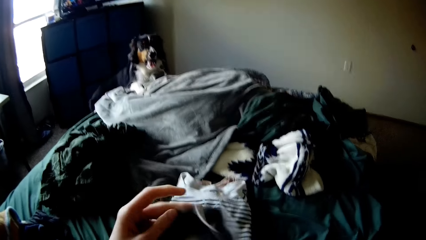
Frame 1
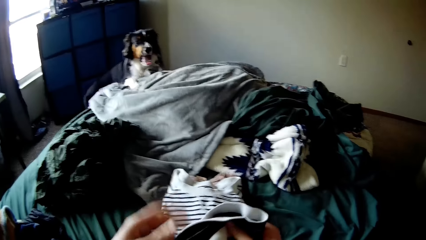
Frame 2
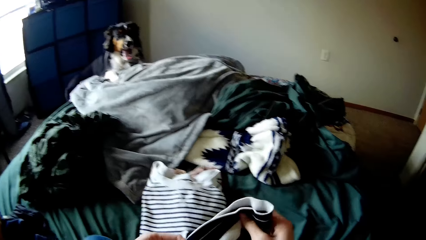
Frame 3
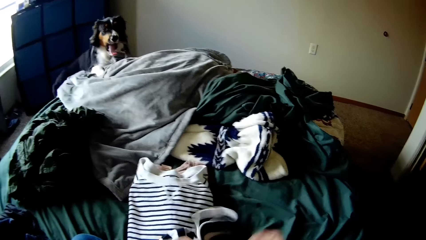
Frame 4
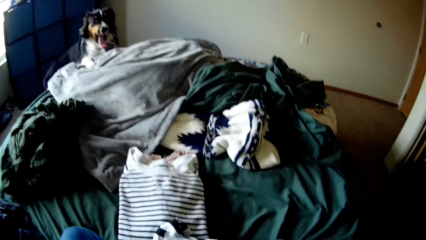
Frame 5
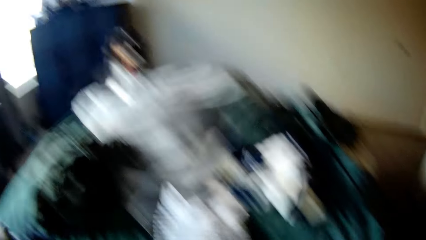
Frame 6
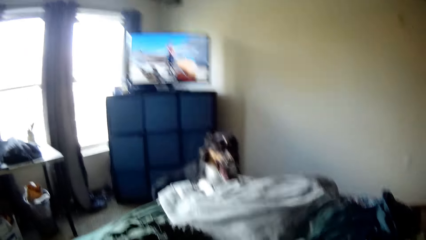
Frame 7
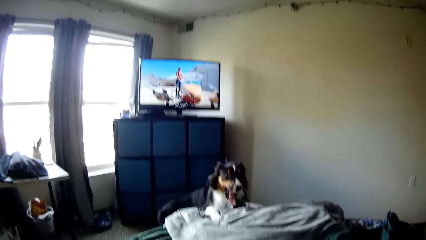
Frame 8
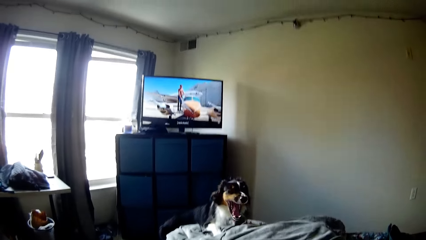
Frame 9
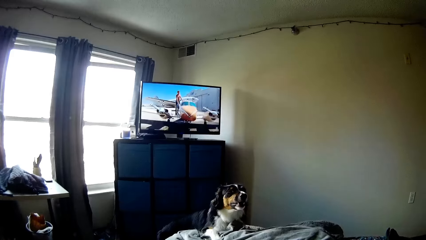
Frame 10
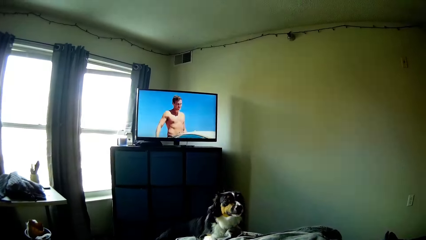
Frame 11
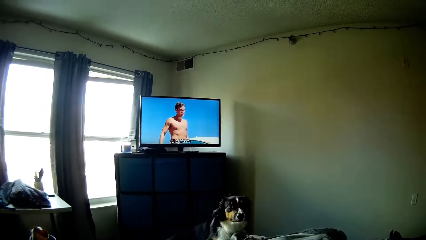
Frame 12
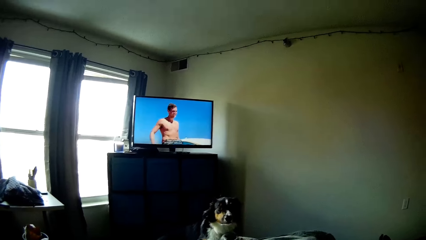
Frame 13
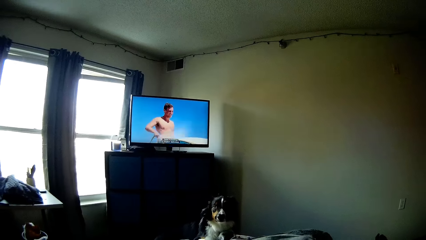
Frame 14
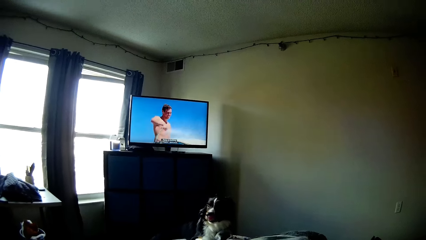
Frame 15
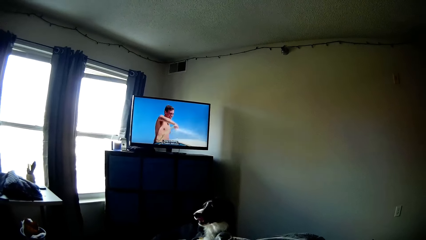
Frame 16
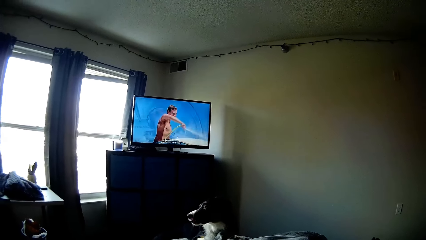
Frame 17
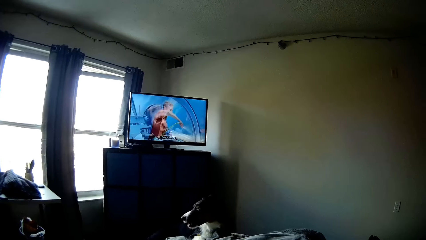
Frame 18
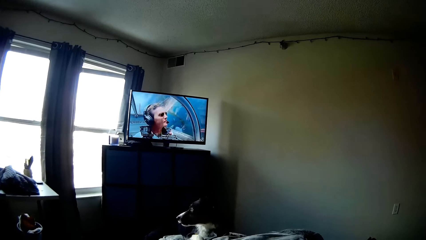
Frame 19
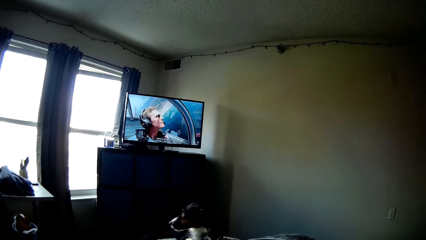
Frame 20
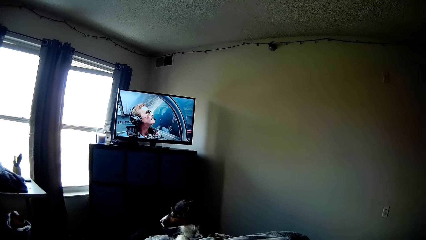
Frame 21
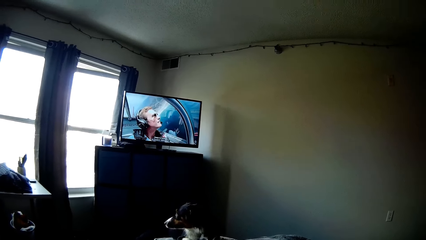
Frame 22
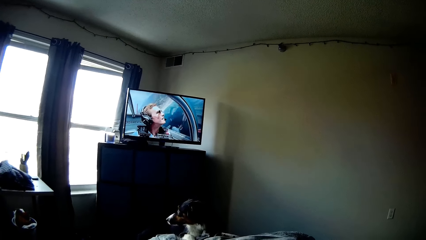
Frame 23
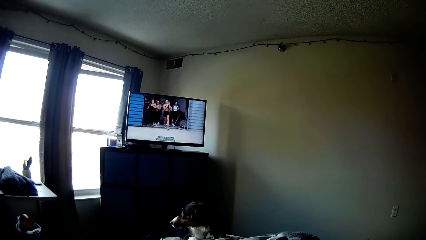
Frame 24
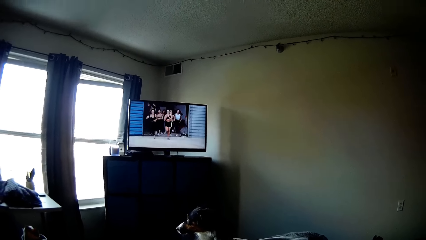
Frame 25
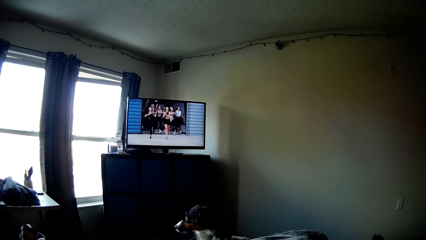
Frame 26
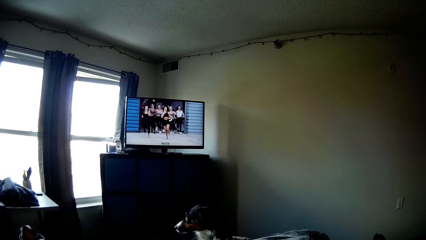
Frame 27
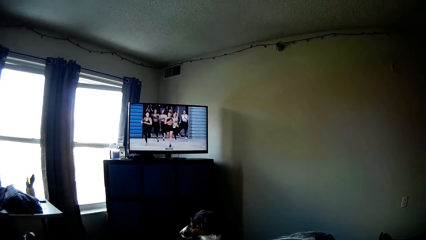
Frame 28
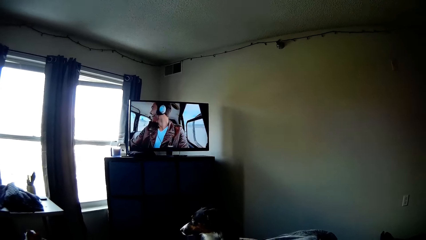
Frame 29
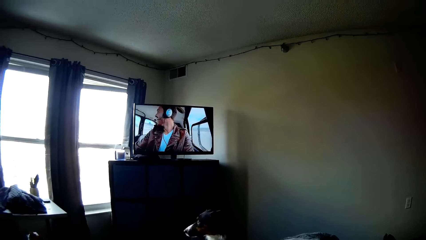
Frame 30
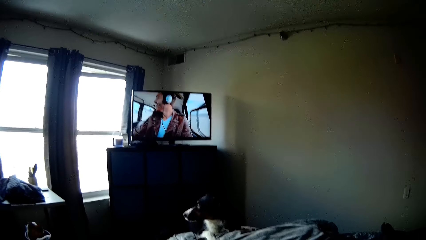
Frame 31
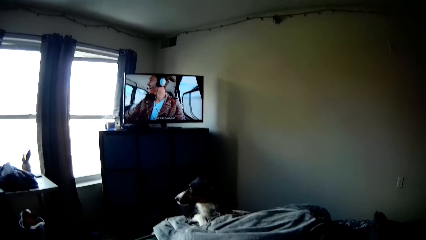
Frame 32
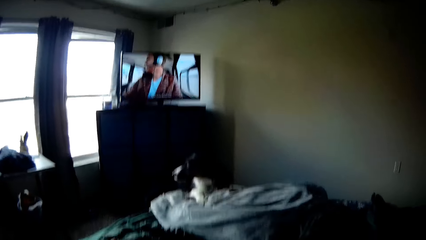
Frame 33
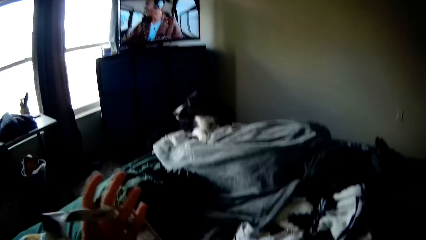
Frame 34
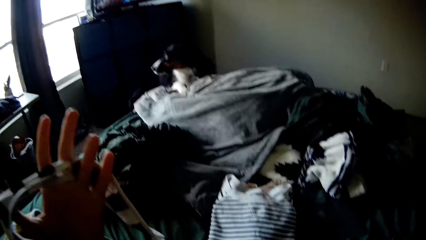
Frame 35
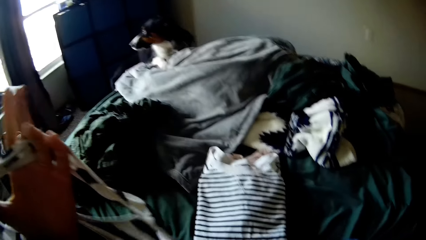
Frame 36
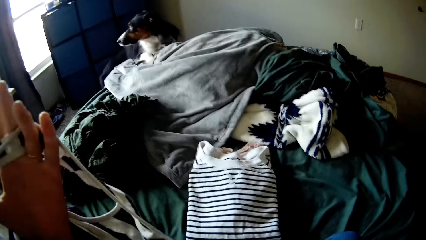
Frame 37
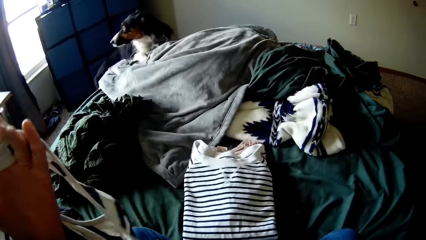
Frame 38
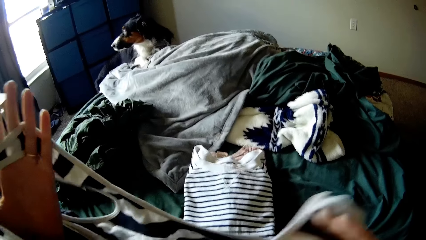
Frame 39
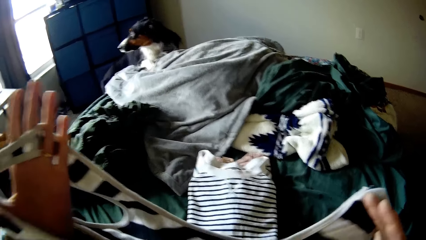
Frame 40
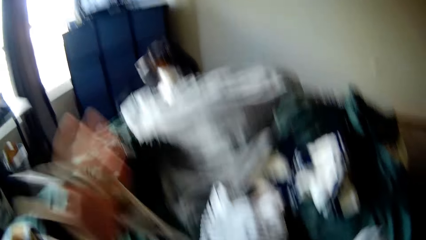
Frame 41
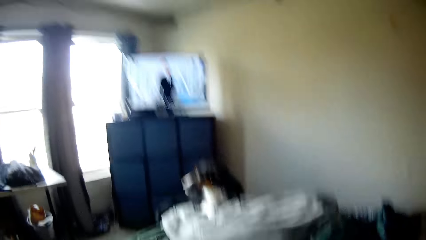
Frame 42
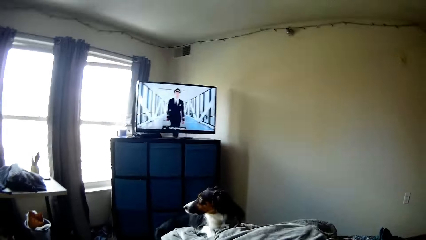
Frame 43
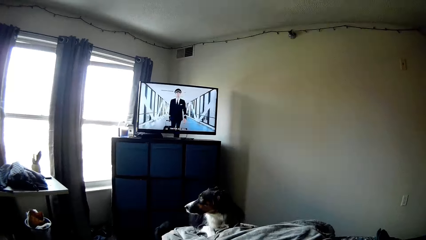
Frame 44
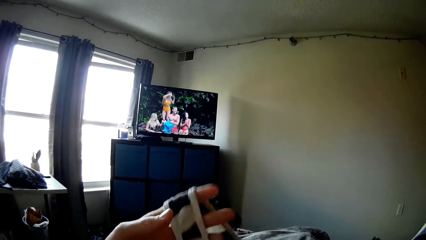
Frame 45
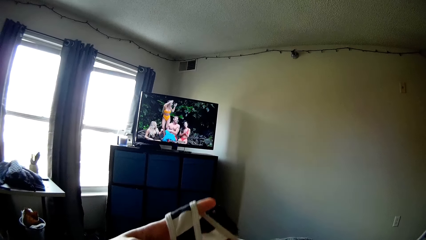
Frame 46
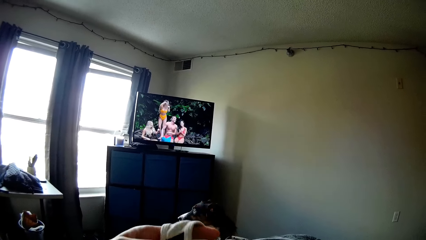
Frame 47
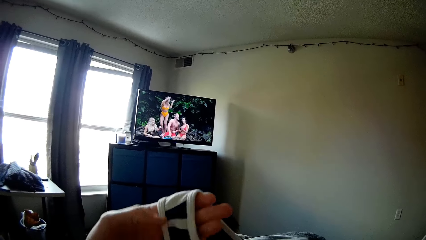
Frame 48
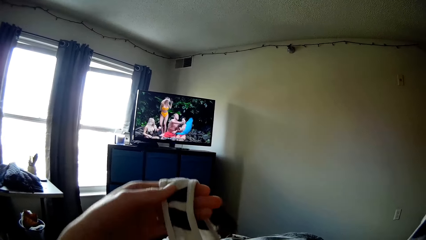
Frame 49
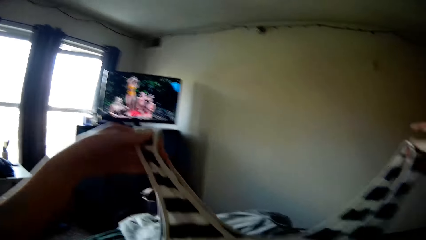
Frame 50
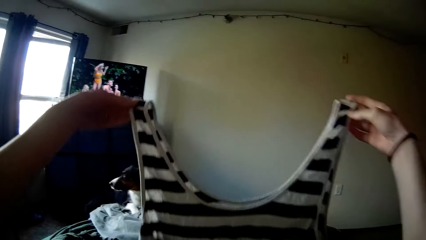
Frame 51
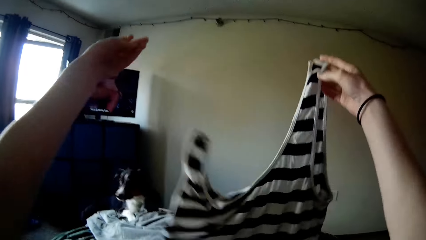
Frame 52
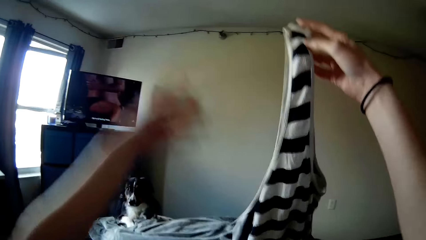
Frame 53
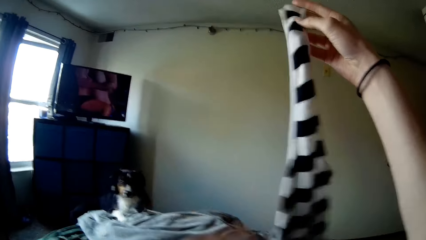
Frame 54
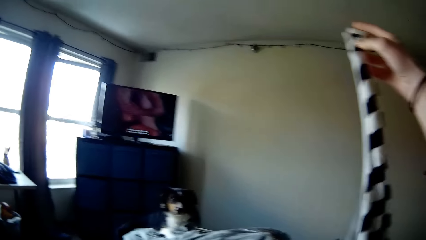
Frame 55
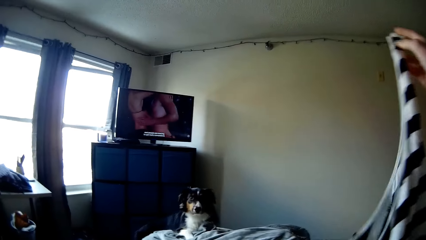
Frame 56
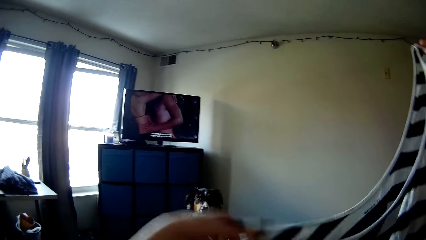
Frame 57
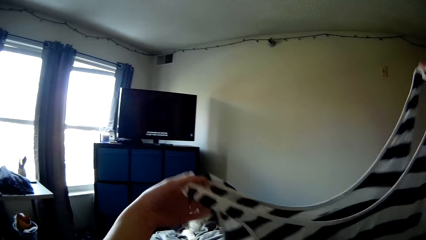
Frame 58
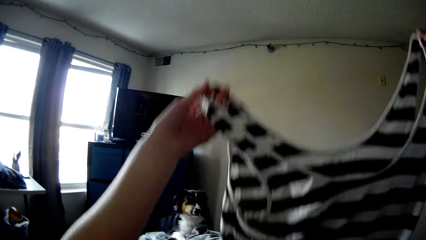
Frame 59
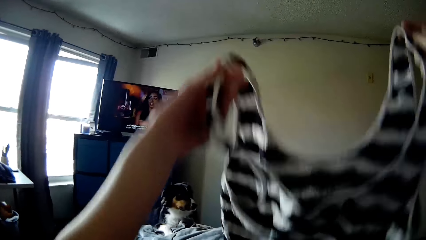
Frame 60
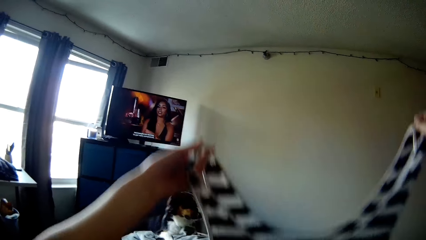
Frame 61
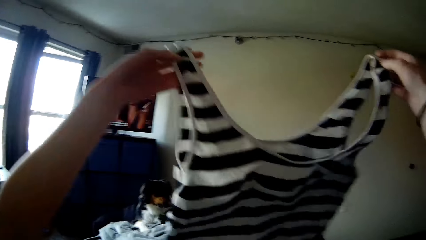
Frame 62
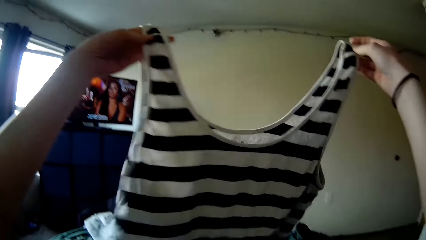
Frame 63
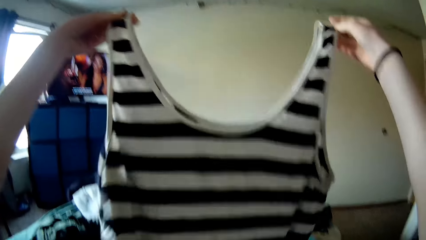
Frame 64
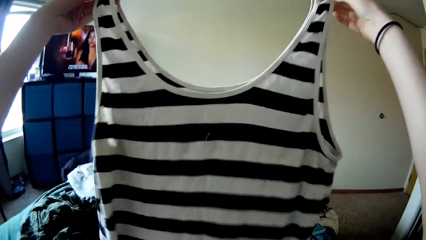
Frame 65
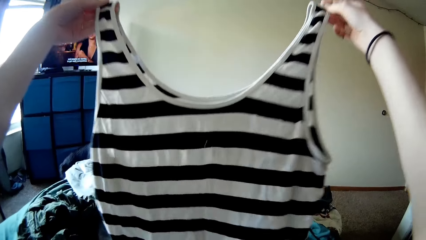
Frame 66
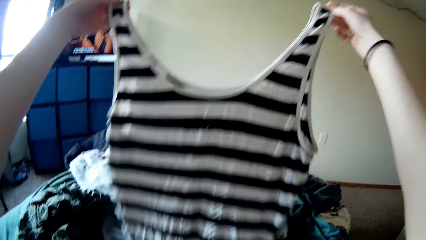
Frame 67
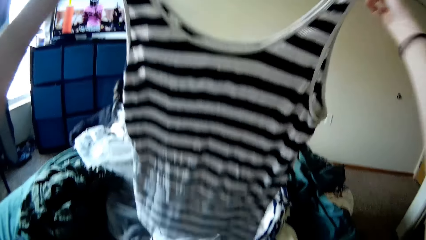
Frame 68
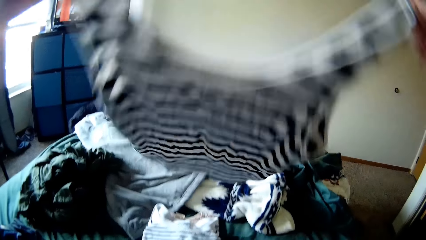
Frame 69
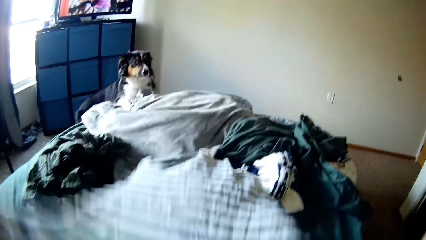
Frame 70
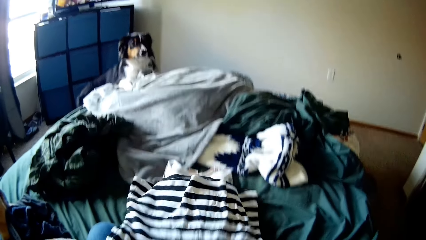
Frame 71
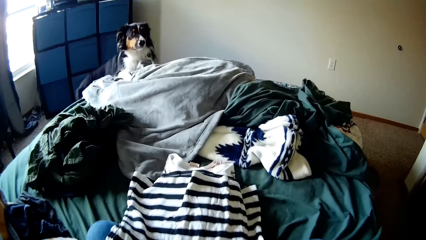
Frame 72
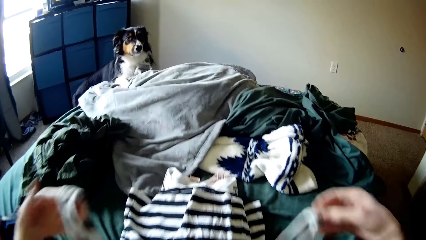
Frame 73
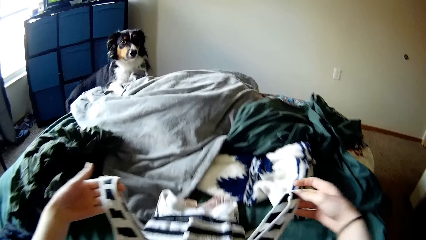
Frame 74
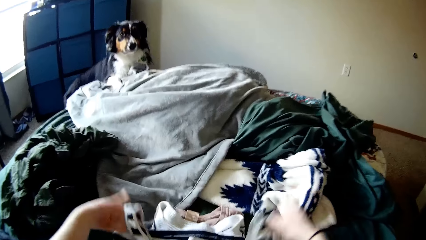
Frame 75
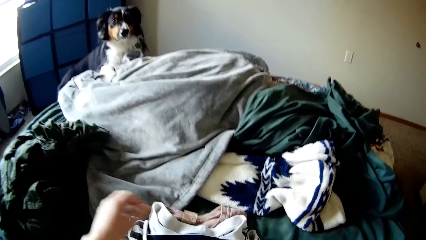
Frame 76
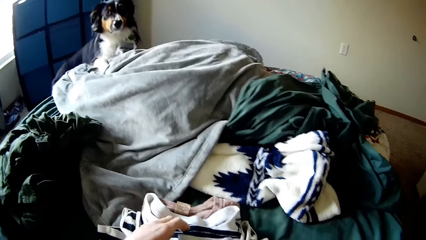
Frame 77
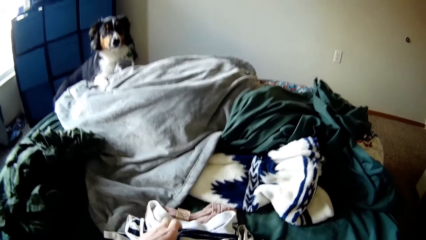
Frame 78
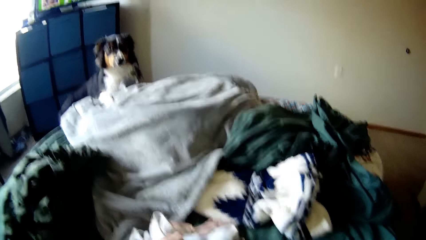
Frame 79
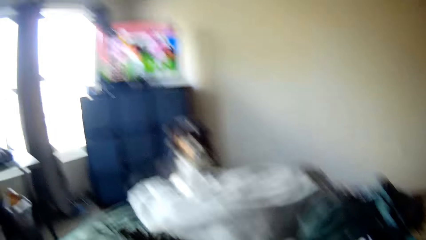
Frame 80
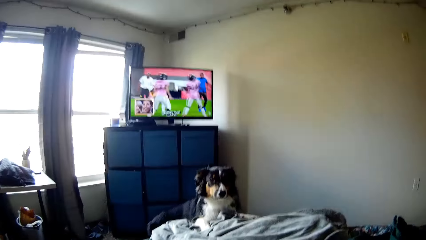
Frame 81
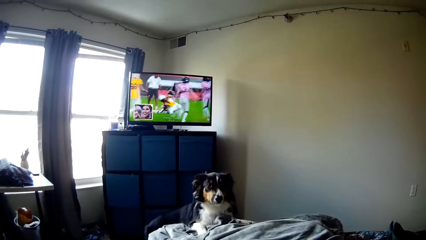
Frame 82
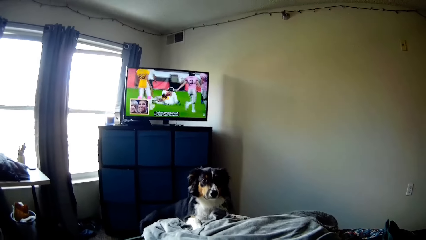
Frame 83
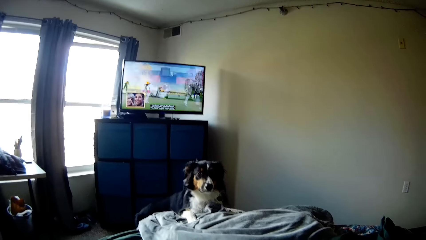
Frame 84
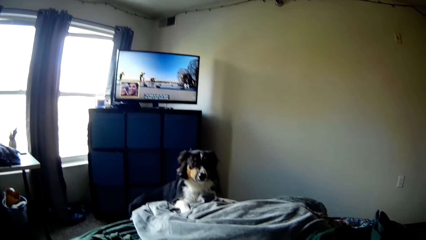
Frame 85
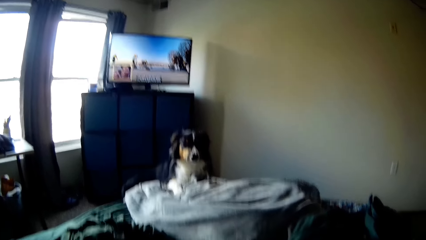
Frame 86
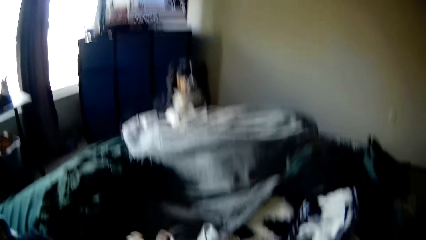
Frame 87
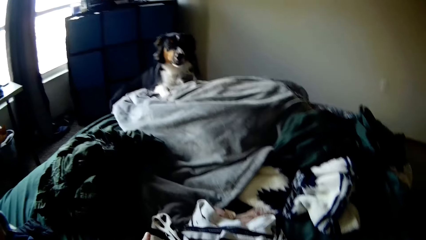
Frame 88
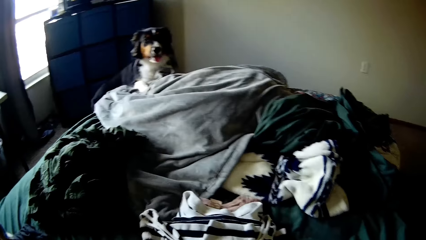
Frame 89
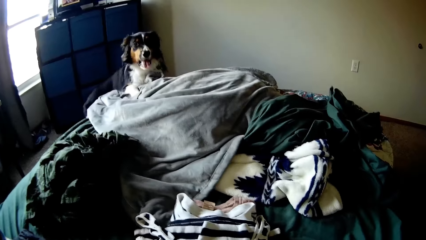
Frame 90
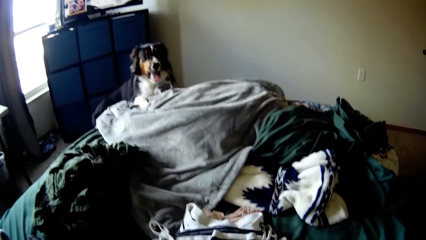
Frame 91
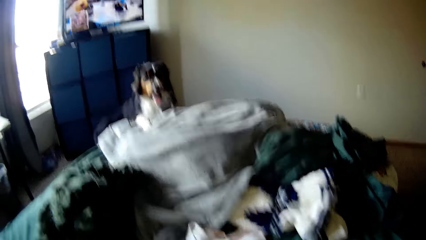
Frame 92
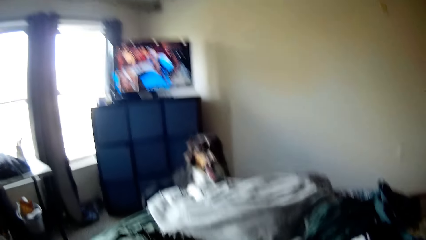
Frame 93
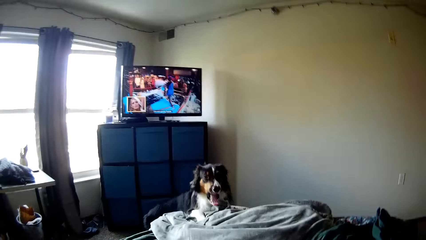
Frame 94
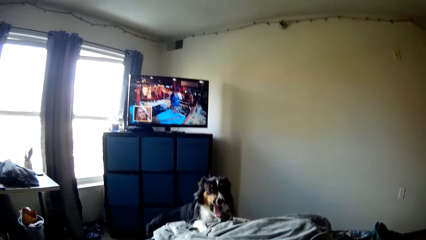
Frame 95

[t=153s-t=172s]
The camera wearer folds the cloth with his hands. He sits on the bed. He picks up the cloth on the bed. He sits on the bed. He picks up the cloth on the bed. He folds the cloth with his hands. He holds the cloth with his hands. He folds the cloth with his hands. He sits on the bed.
